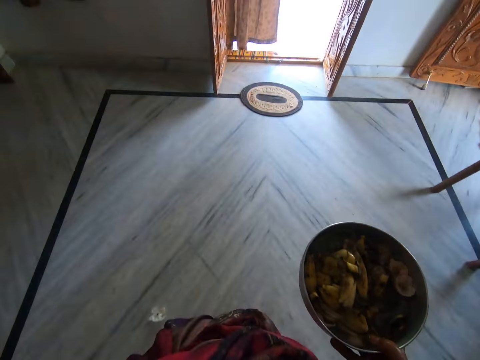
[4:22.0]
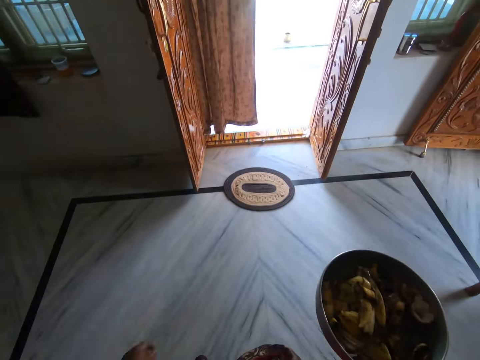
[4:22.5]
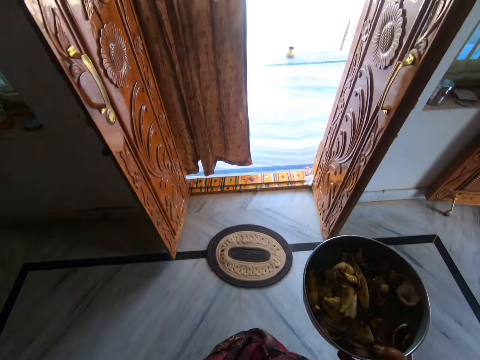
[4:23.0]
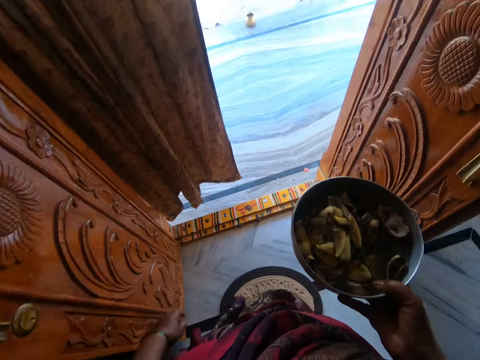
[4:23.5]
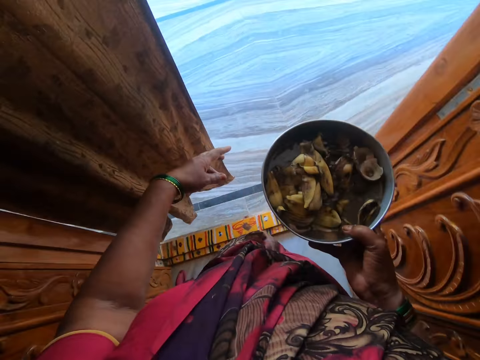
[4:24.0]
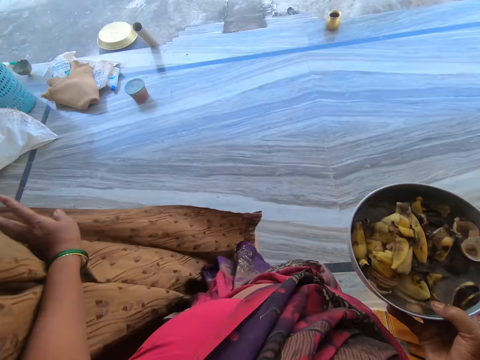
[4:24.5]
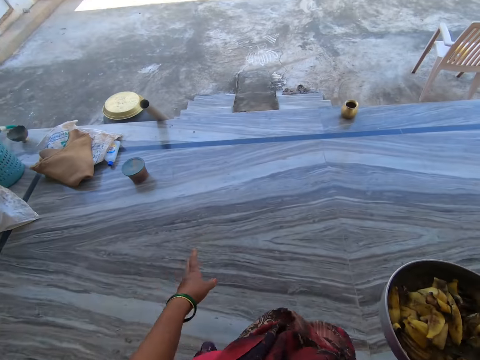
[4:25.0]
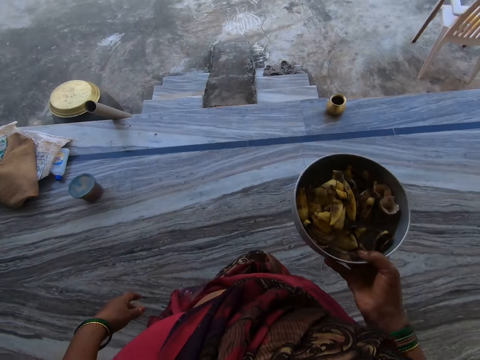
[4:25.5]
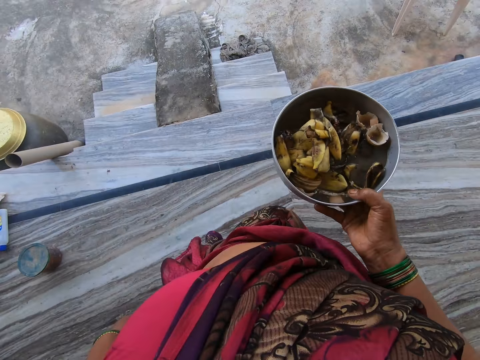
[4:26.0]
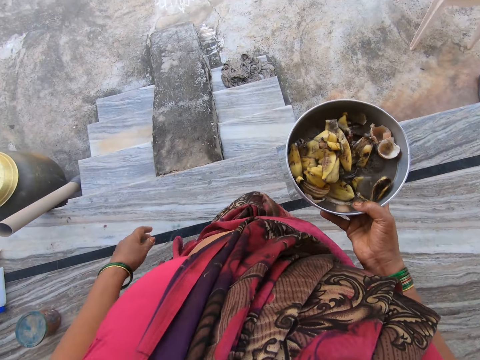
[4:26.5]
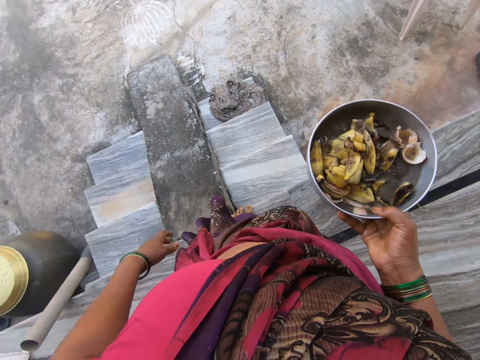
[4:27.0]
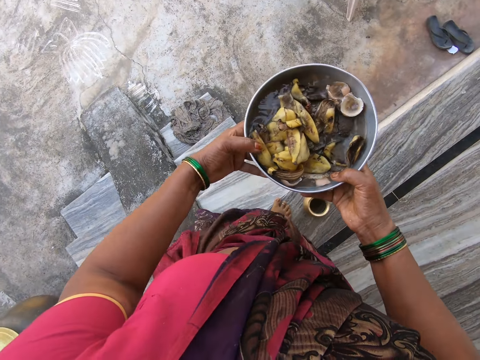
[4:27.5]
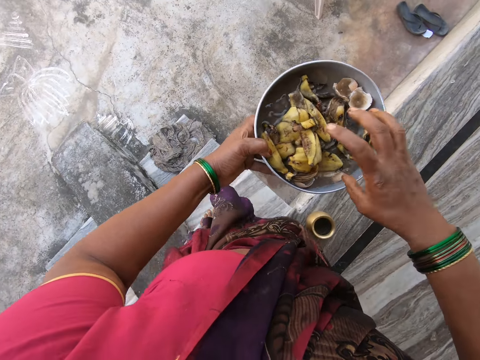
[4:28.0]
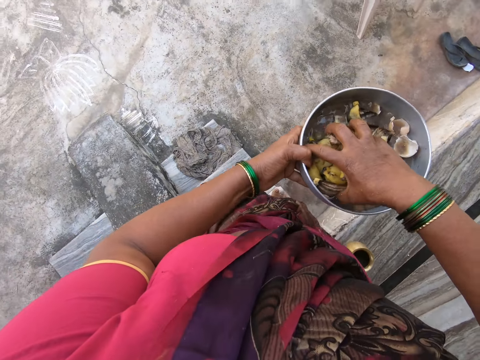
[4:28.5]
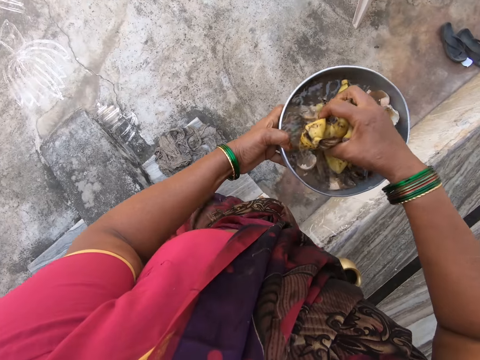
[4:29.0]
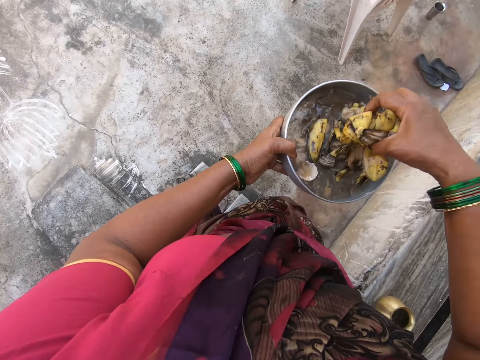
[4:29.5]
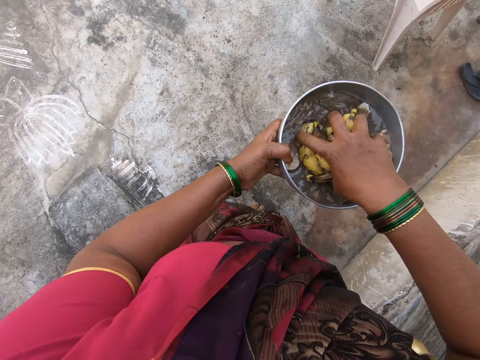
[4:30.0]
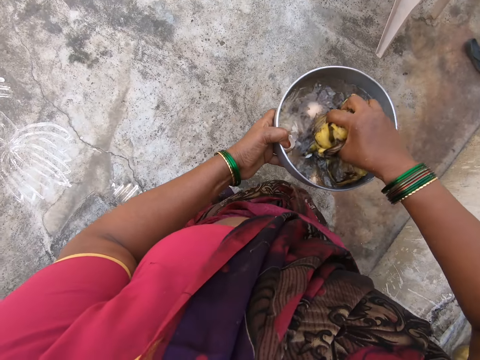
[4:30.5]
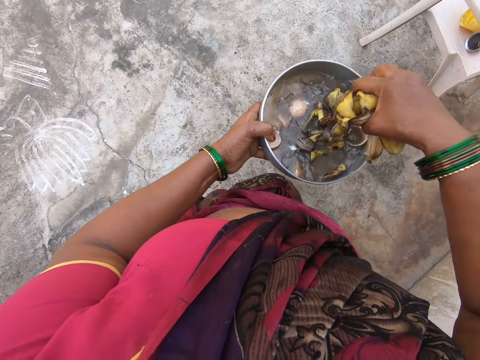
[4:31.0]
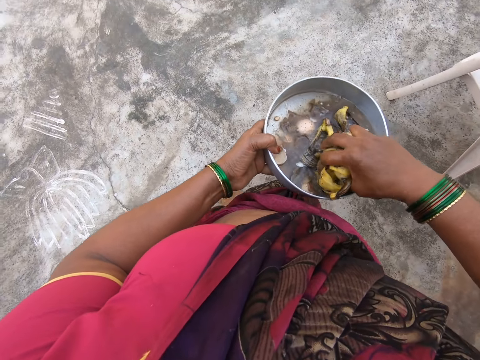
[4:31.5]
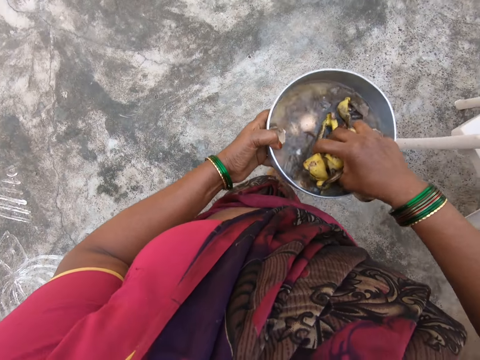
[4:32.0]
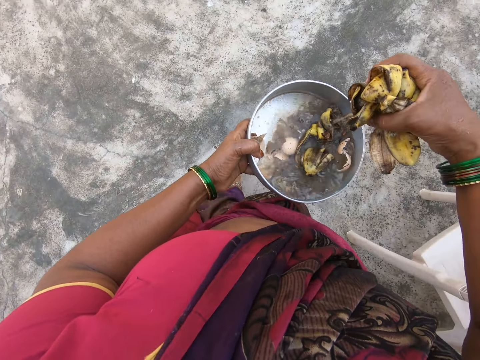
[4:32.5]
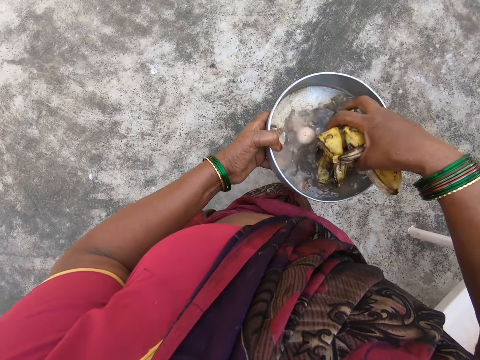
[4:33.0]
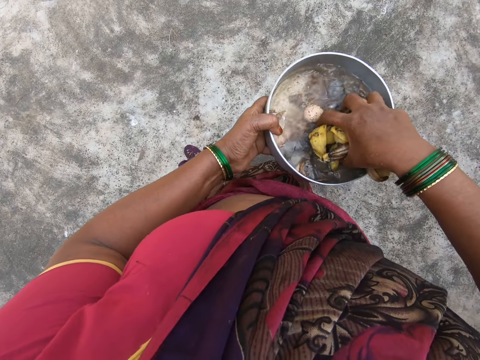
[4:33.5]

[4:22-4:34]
The camera wearer walks past a door. She adjusts a curtain with her left hand. She pushes the door curtain. She walks on a verandah. She holds the pot with two hands. She passes the pot with plantain peels to her left hand. She packs out the plantain peels from the pot with her right hand. She walks down stairs.

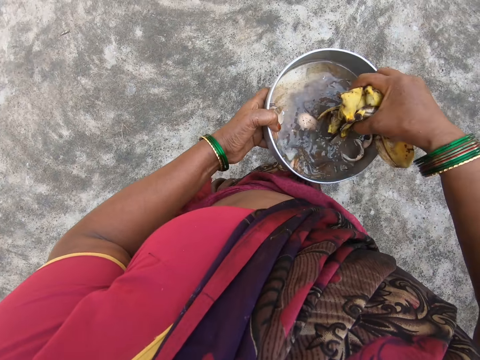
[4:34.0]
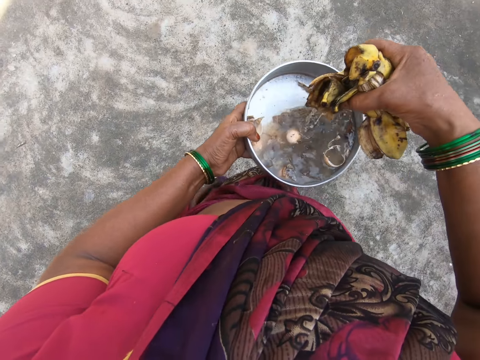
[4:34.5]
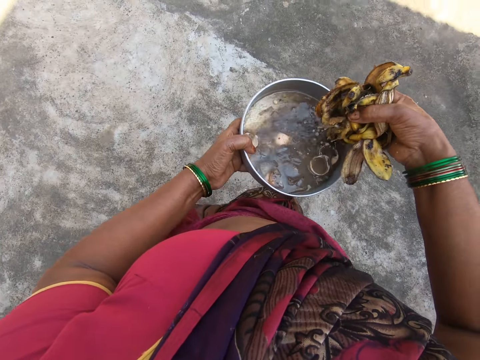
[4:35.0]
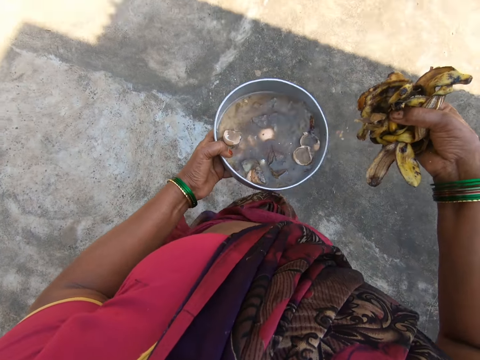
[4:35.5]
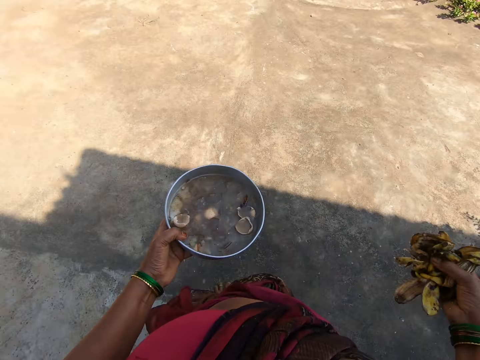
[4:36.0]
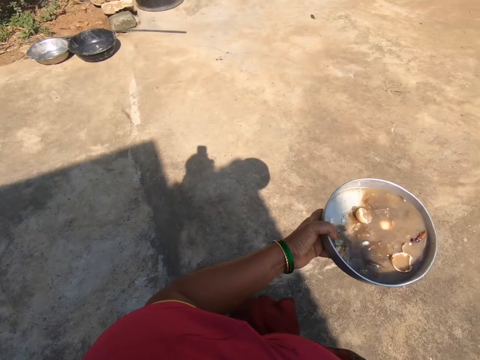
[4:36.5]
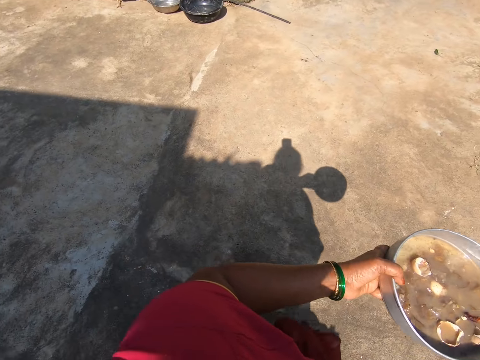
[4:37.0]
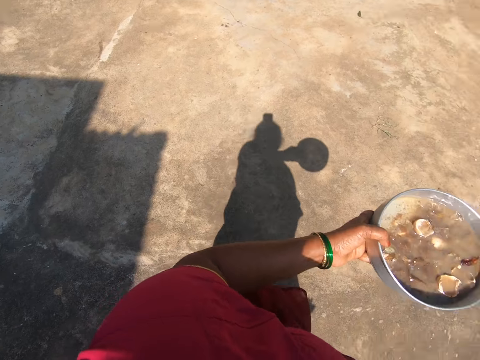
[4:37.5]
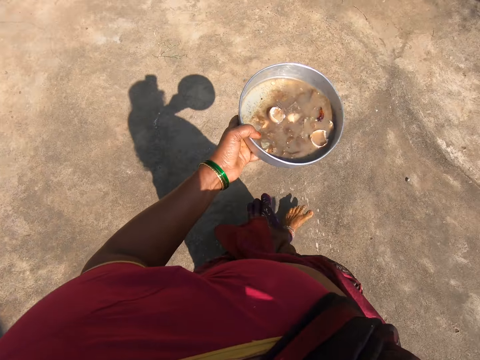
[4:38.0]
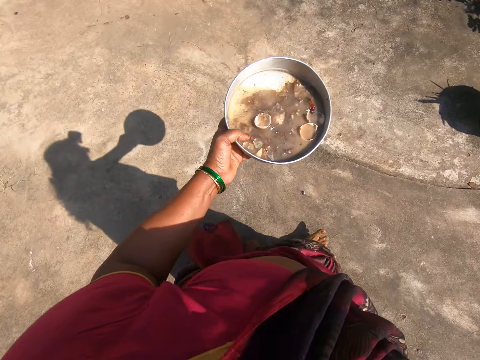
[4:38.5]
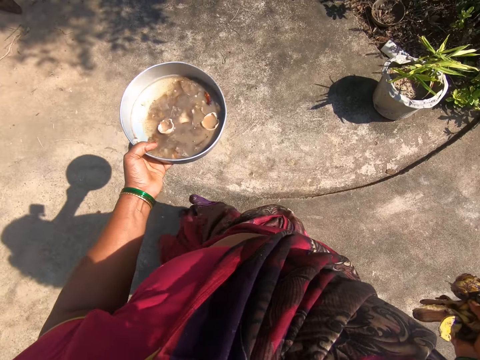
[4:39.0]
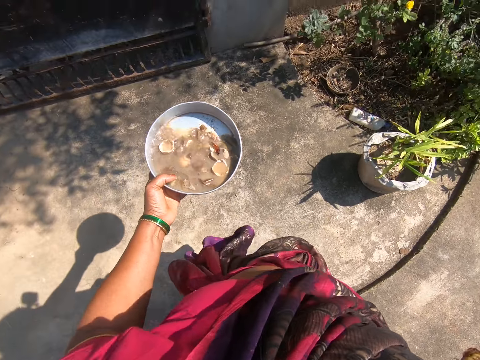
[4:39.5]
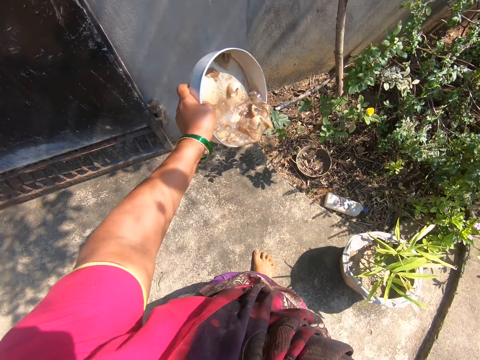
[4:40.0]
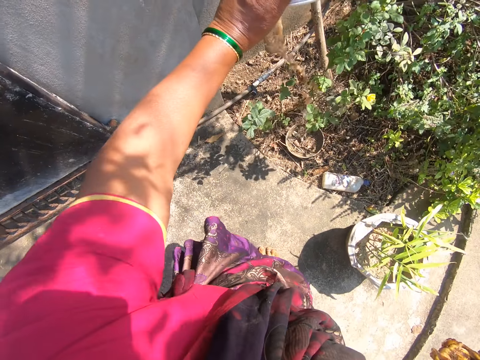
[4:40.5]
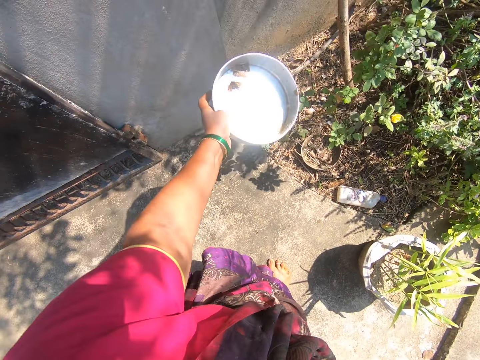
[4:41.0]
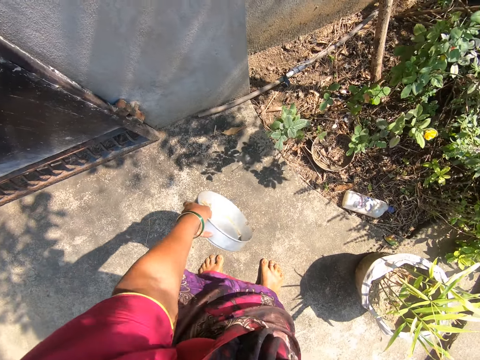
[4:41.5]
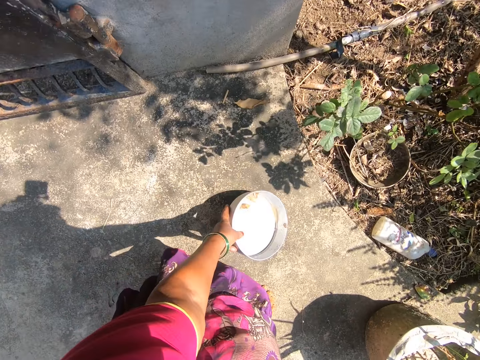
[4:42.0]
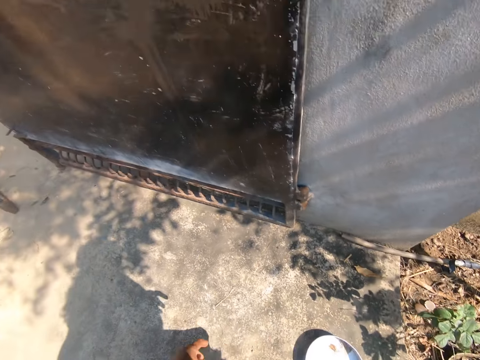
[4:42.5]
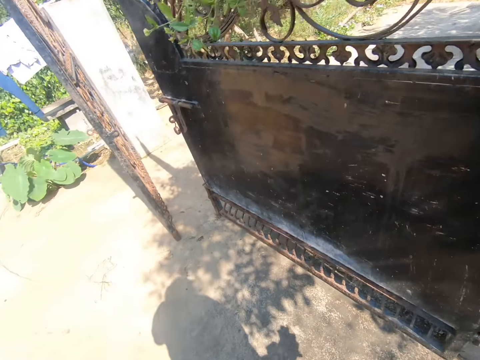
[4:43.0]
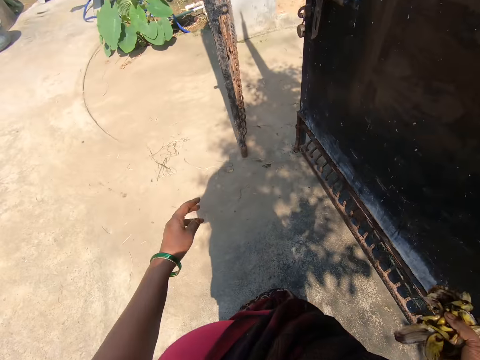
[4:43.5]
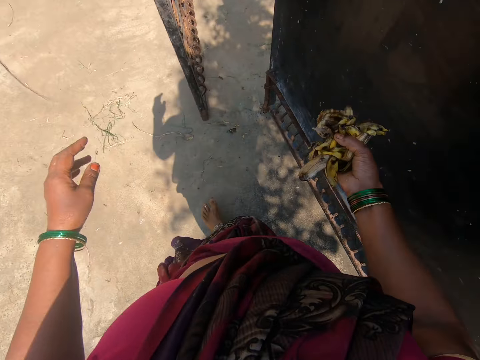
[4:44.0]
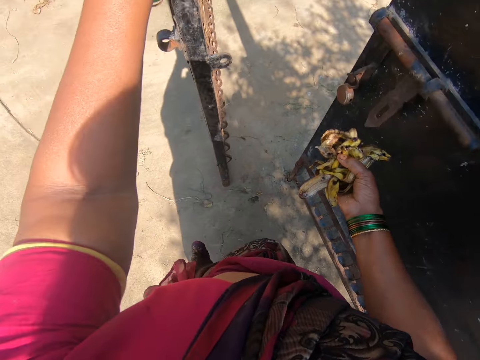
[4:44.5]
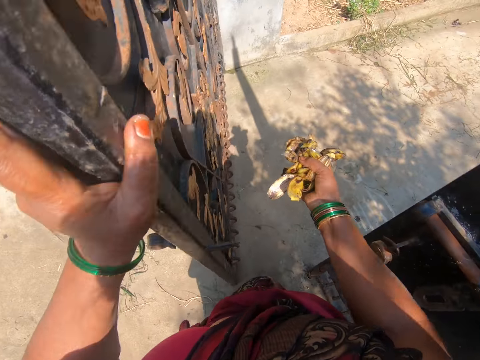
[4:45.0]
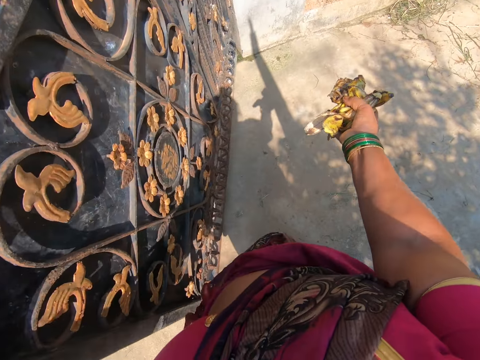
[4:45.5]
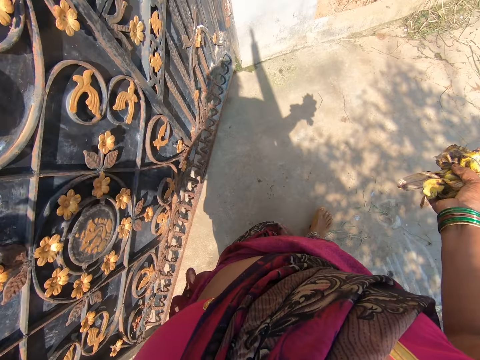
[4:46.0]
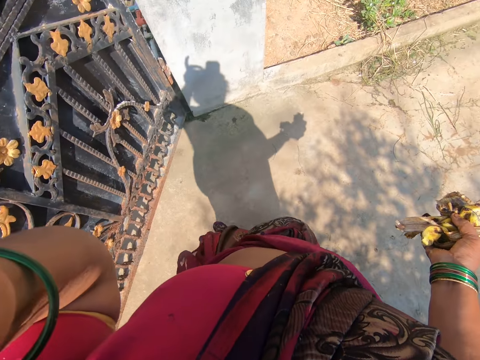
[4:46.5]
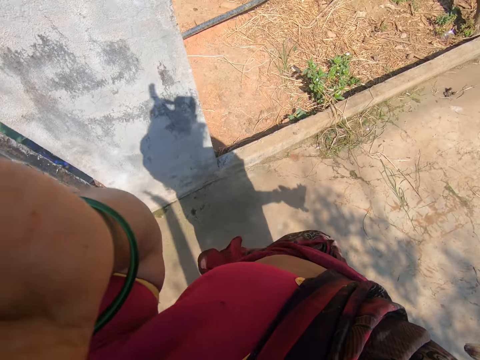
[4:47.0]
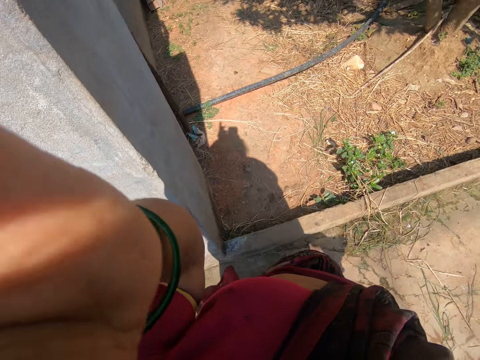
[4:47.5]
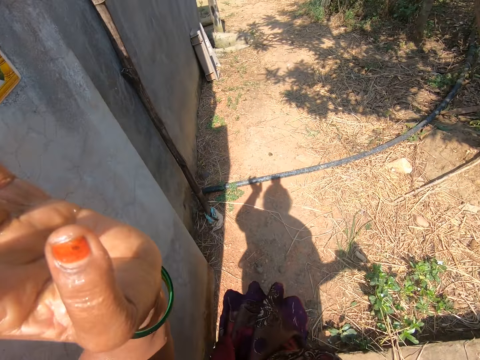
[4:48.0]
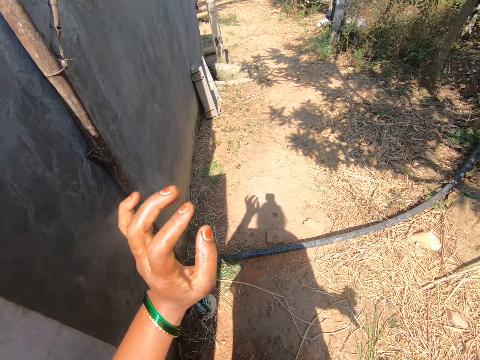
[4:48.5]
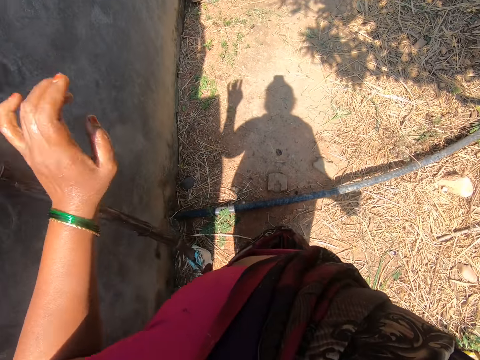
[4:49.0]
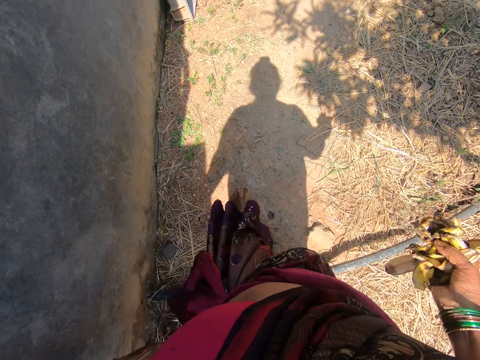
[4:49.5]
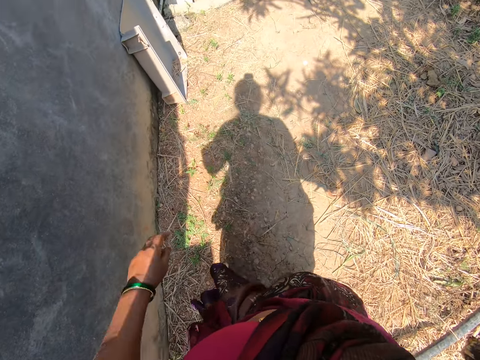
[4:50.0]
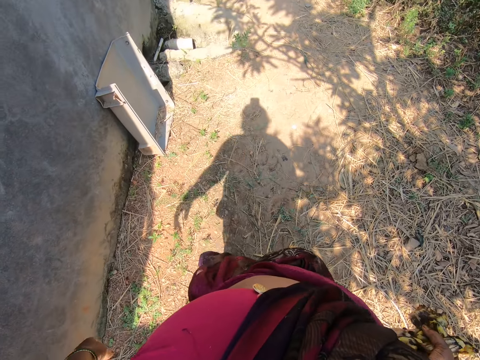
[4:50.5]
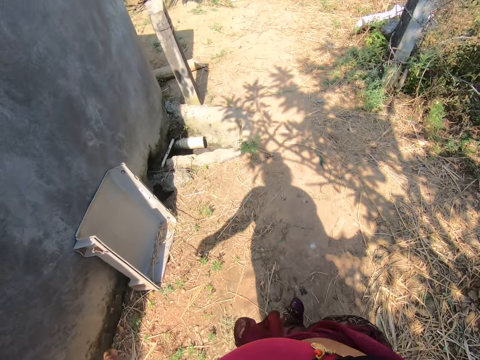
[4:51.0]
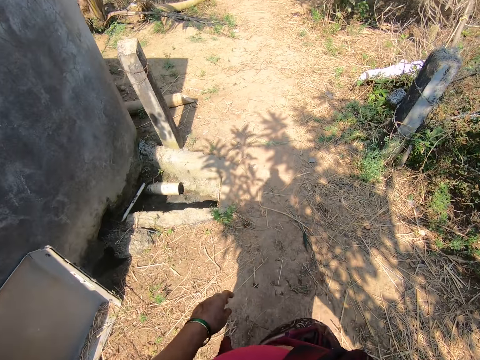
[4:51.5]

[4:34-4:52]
The camera wearer walks in a compound. He pours the water or kitchen remains from the pot inside a garden near plants. He drops the pot in his left hand on the floor. He walks towards a gate, holds the gate and walks out of the gate. He adjusts the camera. He walks out of the gate again. He walks to the backyard barefooted.
